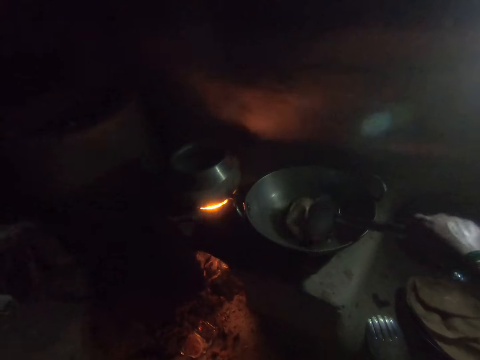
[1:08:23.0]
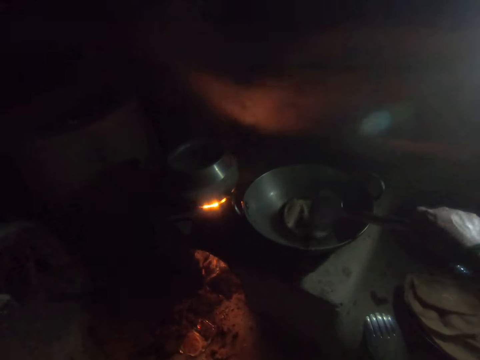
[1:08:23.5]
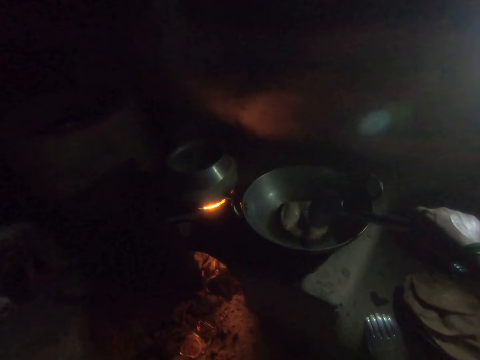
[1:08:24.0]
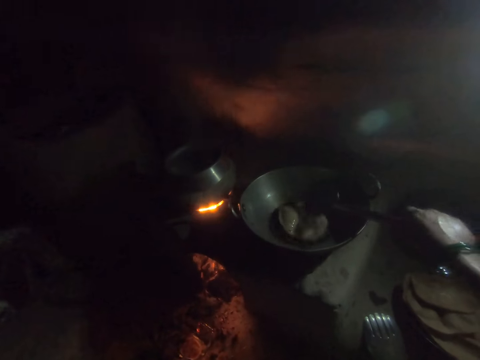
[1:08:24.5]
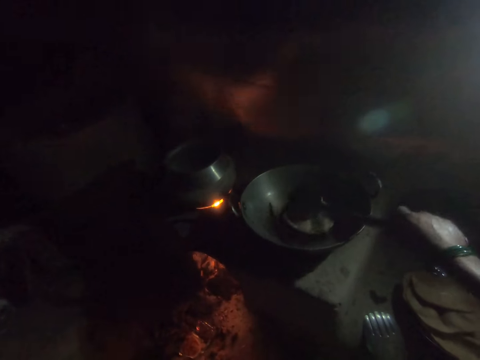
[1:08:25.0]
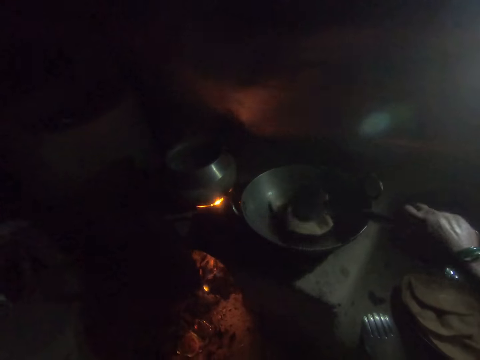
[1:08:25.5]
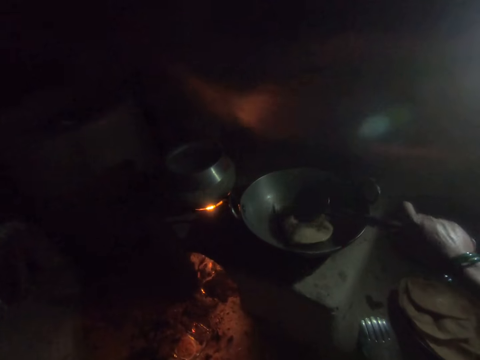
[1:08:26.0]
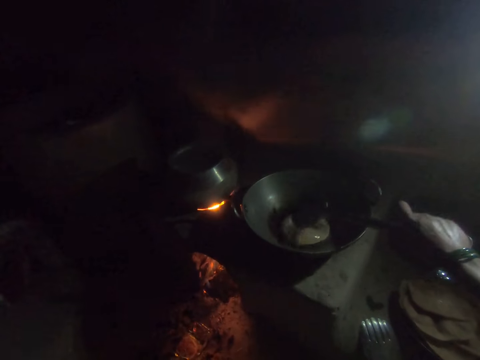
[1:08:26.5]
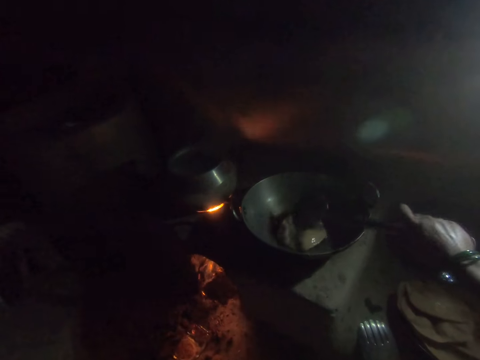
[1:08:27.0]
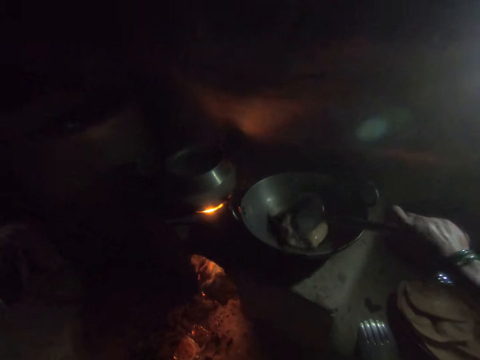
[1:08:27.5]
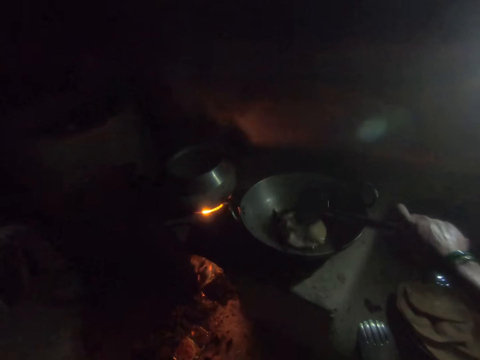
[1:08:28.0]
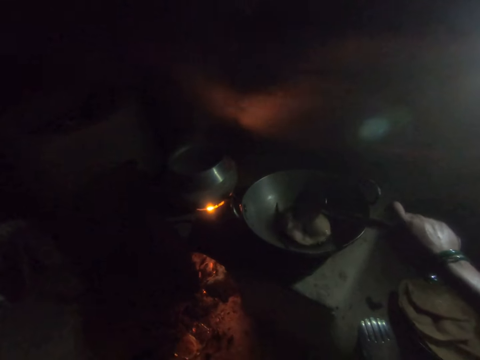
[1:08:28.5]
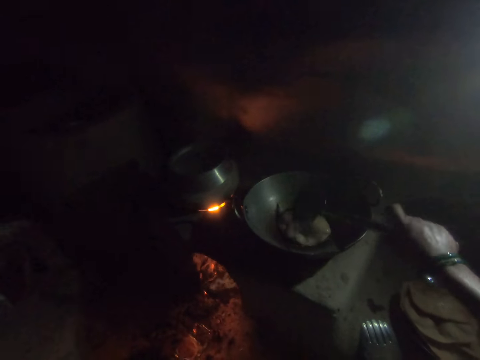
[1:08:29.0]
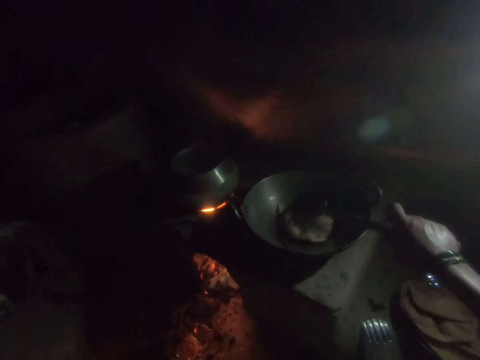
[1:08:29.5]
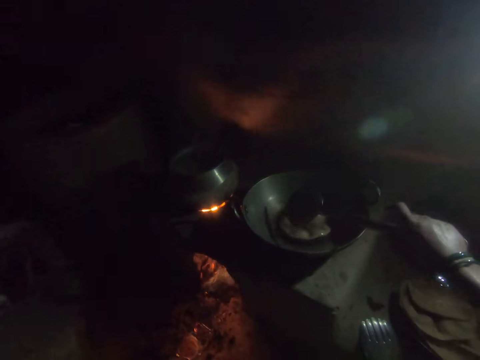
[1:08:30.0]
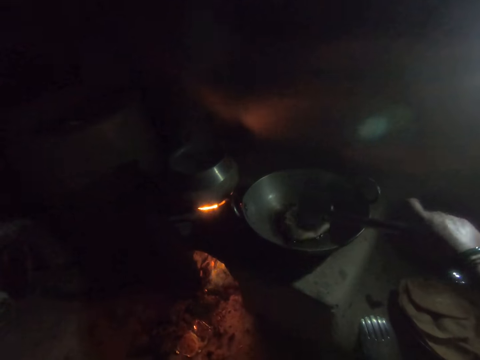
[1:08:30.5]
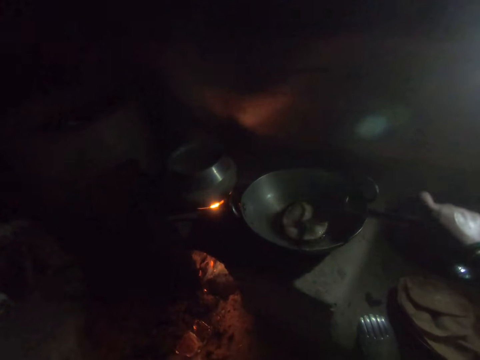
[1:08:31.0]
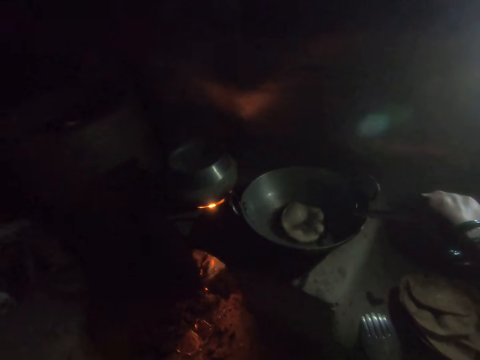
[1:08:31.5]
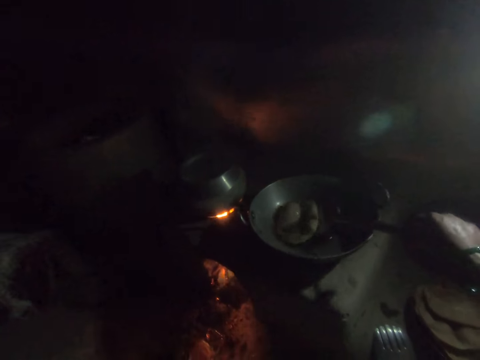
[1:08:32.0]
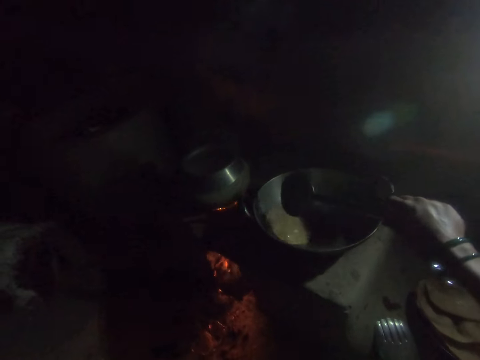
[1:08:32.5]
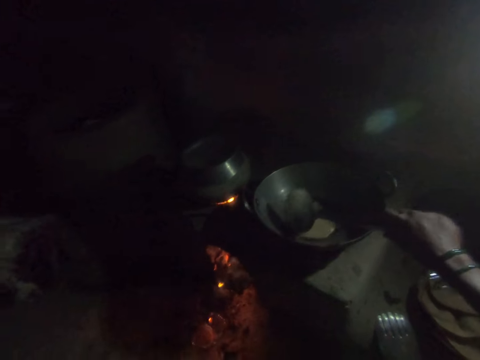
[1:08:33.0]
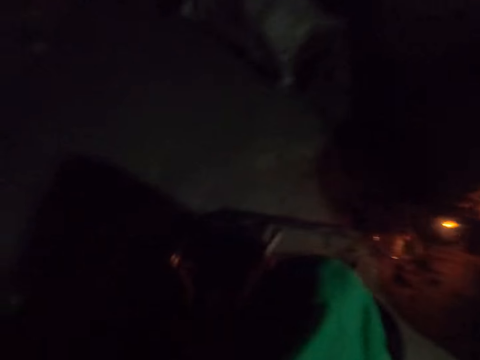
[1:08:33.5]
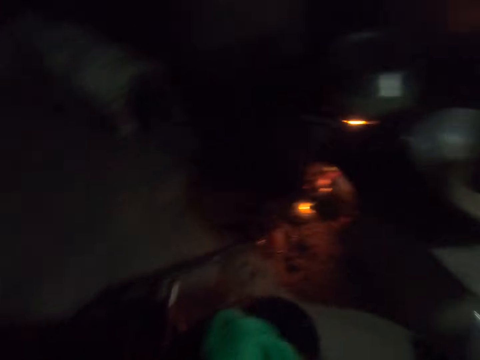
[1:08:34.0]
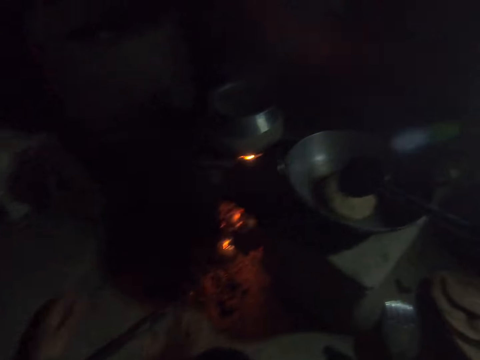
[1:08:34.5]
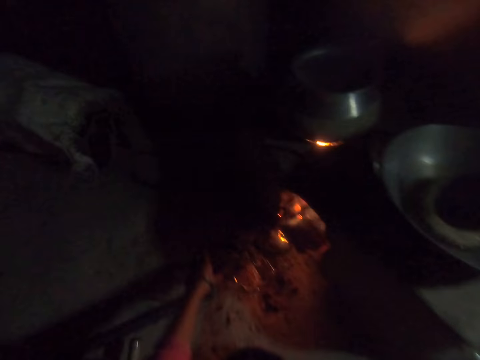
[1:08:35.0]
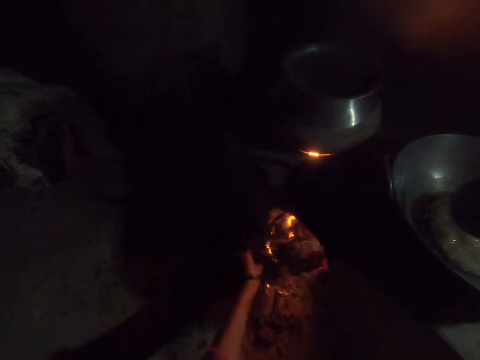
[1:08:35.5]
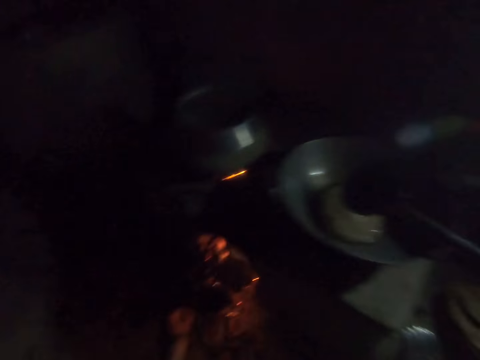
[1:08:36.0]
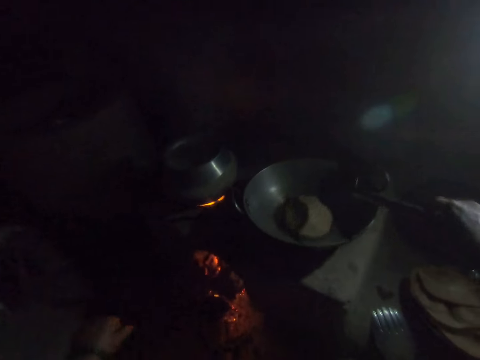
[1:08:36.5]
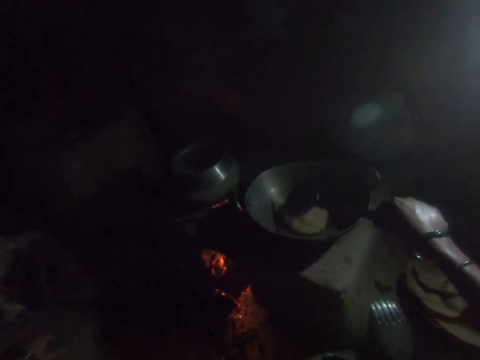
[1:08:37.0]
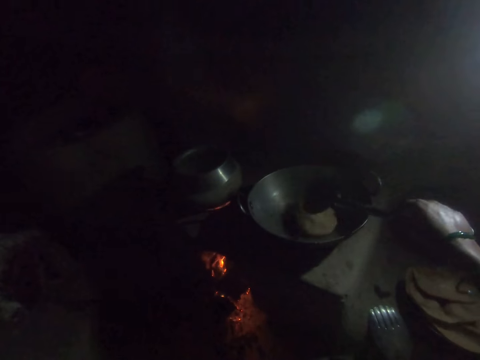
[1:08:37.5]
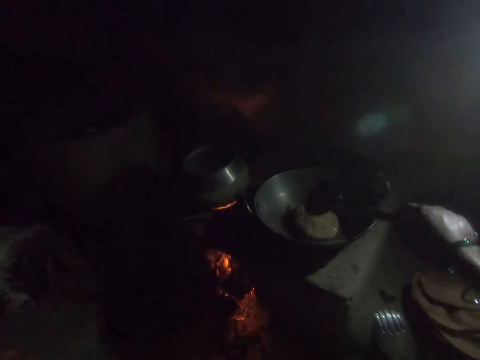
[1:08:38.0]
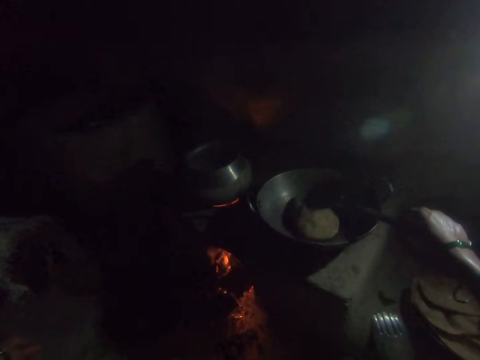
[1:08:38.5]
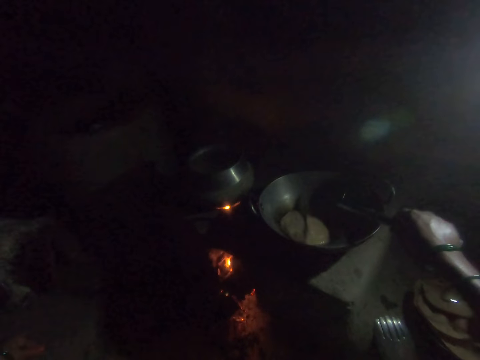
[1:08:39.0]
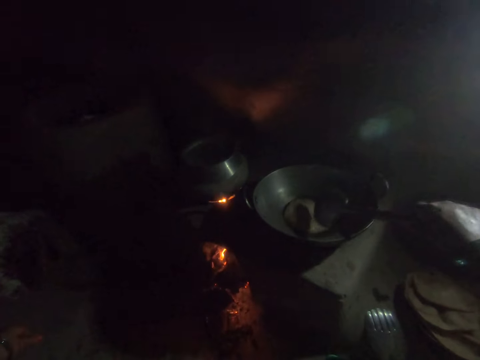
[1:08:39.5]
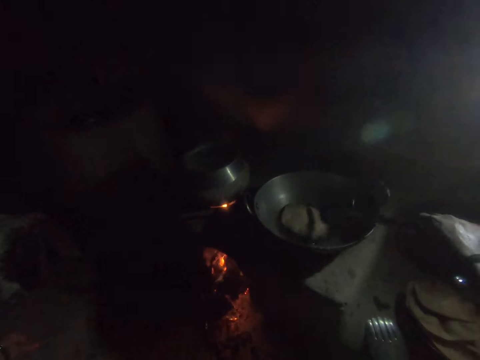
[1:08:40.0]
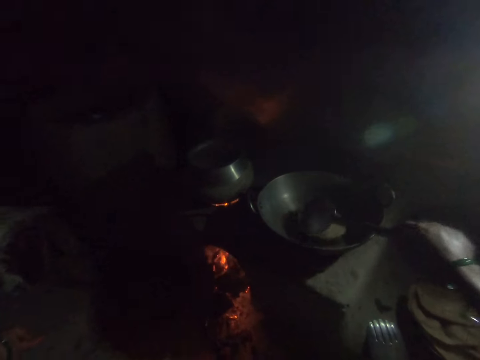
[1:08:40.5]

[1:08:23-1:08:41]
The camera wearer flips flat bread in a pan with a spatula. She looks around the kitchen. She adjusts the wood in the fire burner with her left hand. She turns the dough in the frying pan with the spoon in her right hand.

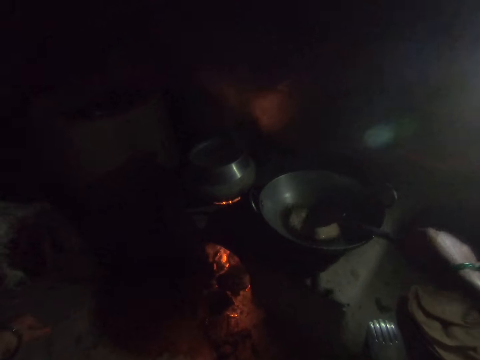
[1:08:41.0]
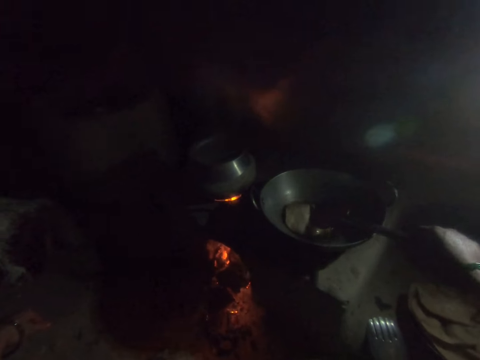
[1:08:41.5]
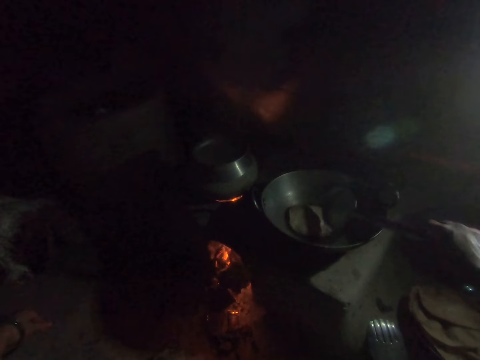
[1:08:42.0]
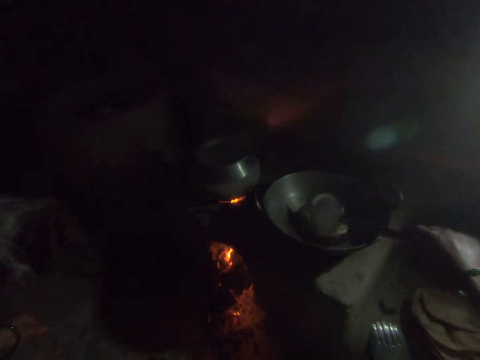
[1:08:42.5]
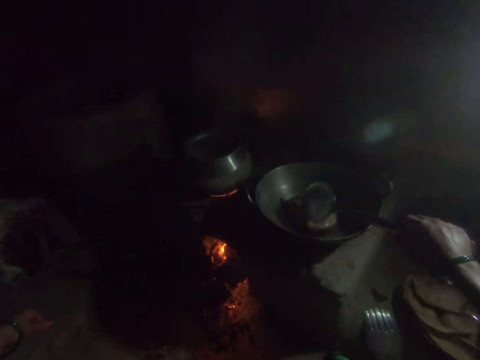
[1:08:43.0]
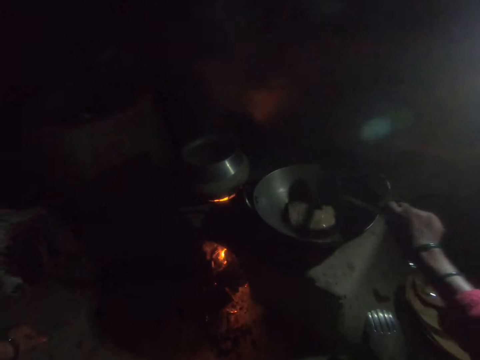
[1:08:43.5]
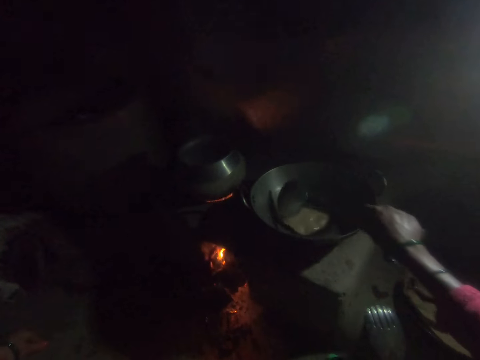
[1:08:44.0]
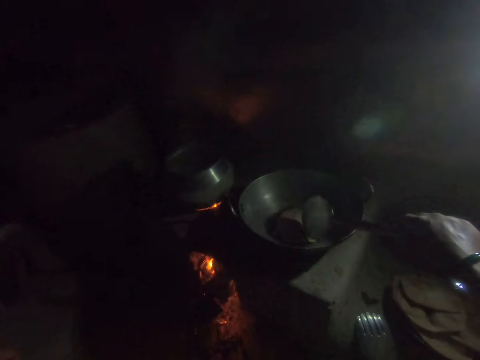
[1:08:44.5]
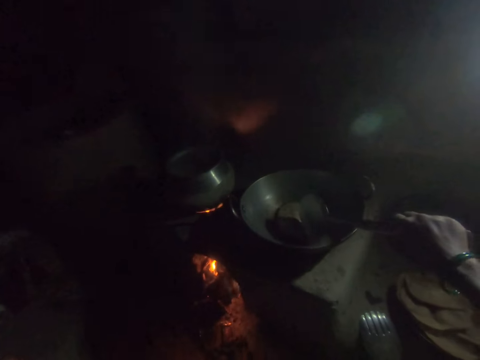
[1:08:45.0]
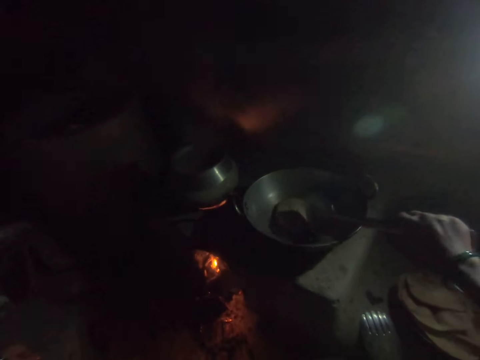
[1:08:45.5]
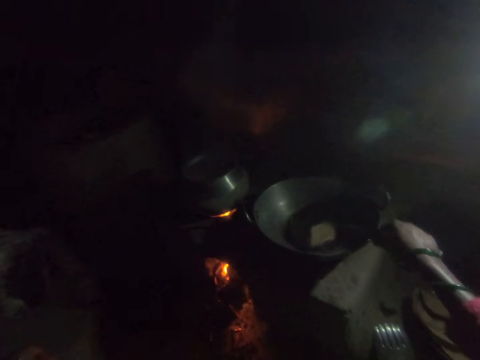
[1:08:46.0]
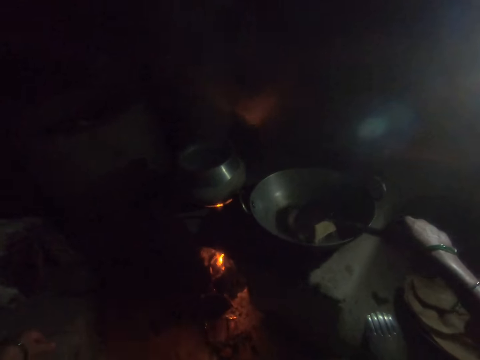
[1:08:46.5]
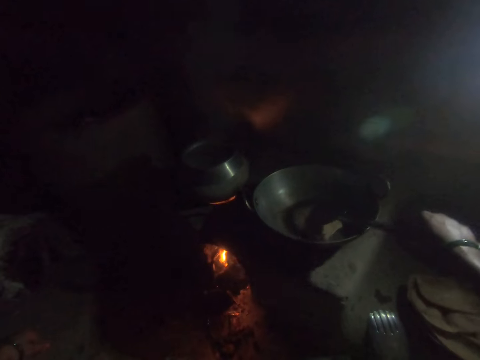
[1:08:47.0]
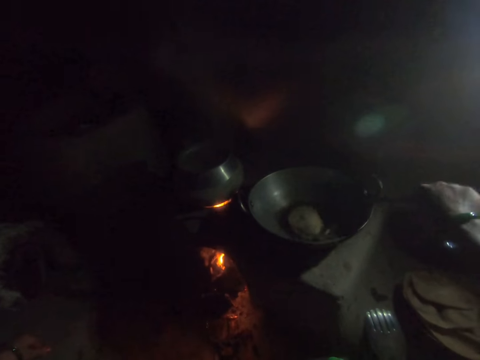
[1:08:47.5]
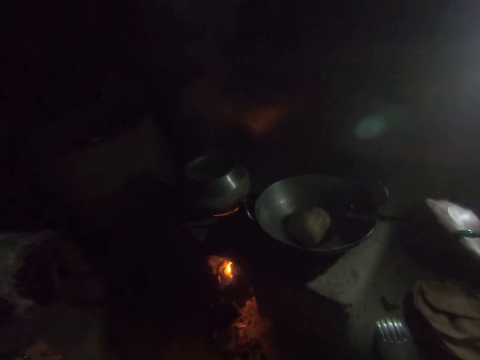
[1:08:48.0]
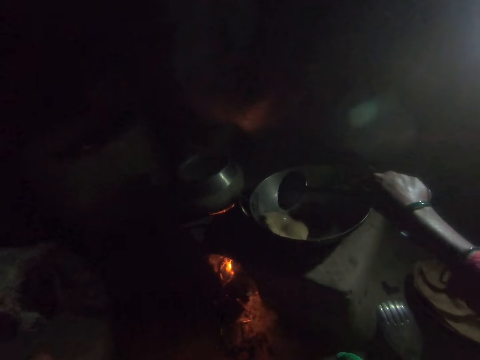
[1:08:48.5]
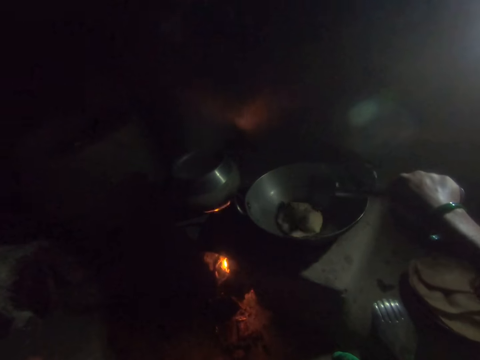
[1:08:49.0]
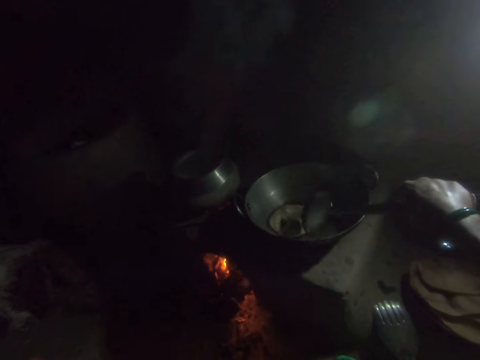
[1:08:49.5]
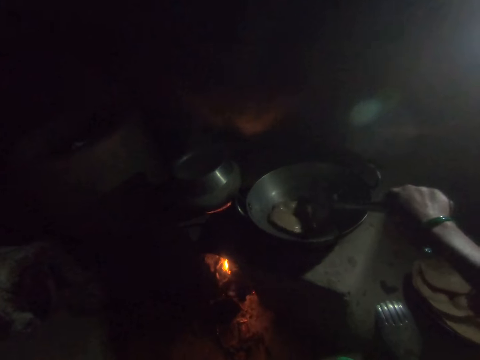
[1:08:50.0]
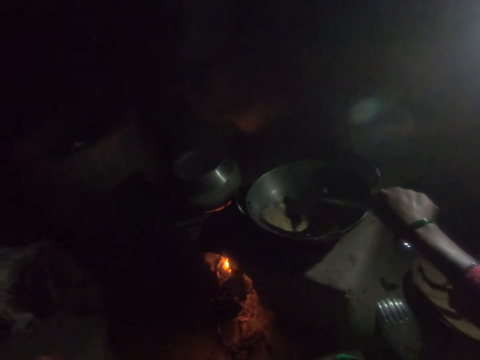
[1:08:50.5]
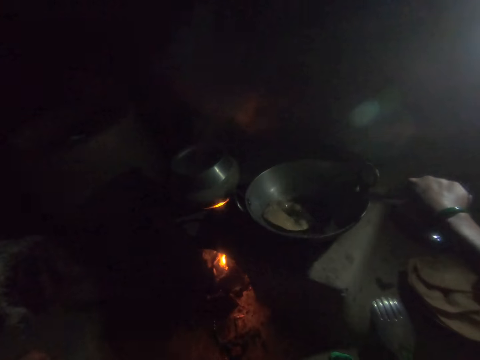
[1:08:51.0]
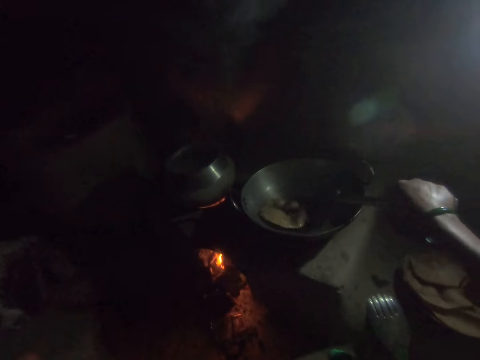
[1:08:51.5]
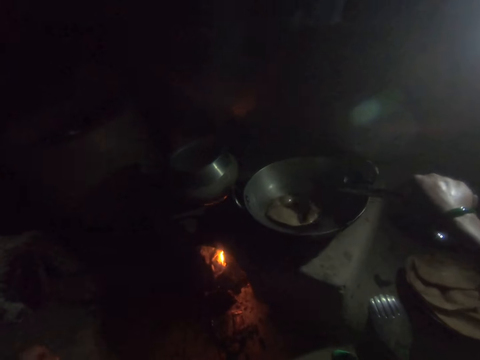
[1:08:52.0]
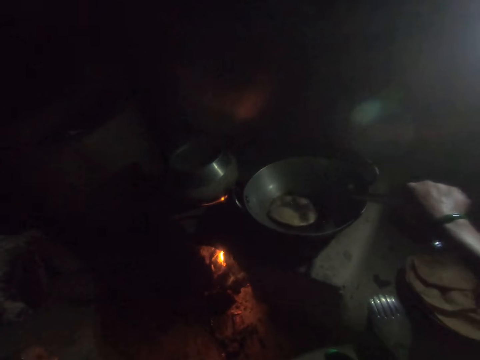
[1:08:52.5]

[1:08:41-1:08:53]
The camera wearer flips flat bread in a pan with a spatula. They adjust the flat bread in the pan with the spatula.
